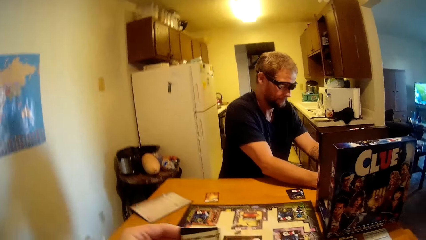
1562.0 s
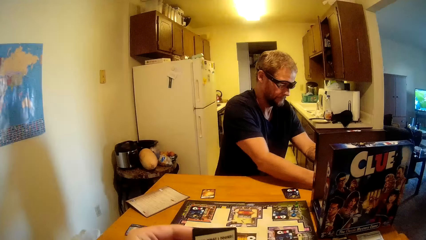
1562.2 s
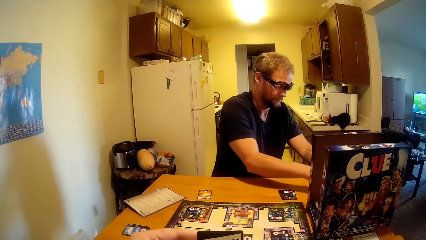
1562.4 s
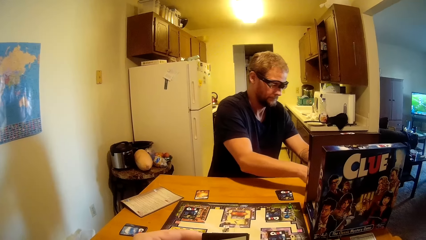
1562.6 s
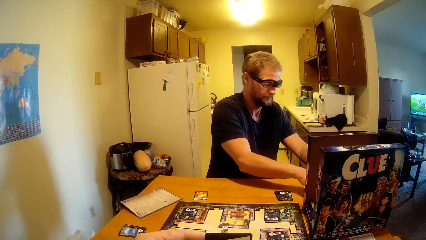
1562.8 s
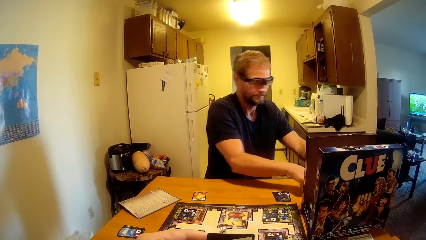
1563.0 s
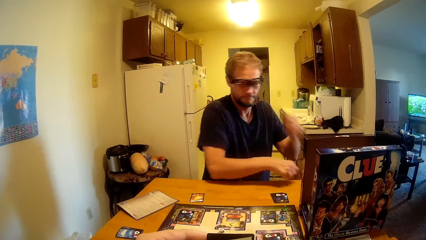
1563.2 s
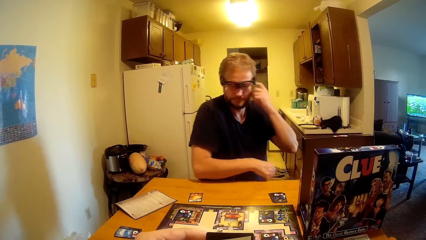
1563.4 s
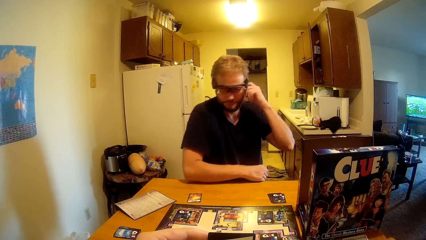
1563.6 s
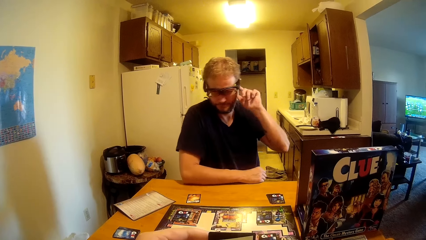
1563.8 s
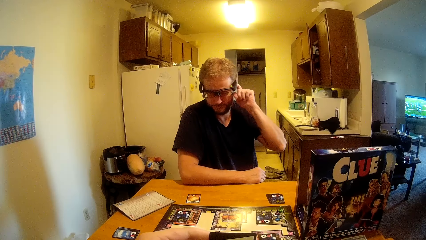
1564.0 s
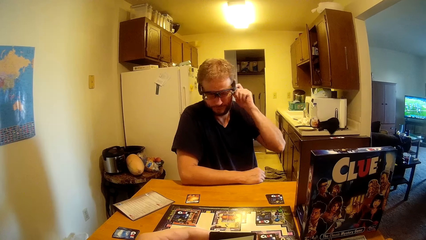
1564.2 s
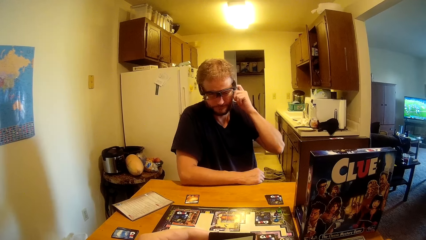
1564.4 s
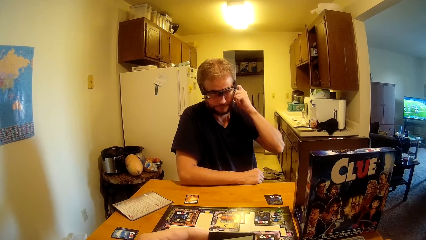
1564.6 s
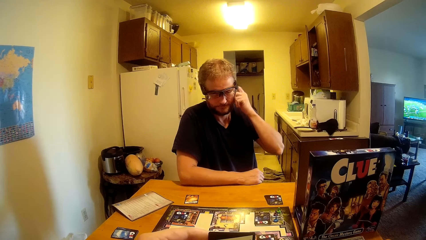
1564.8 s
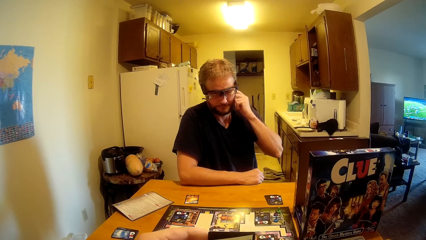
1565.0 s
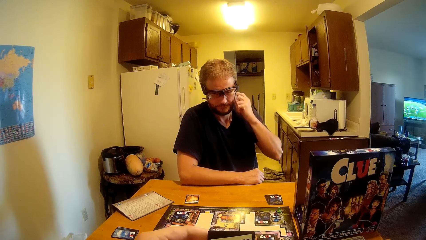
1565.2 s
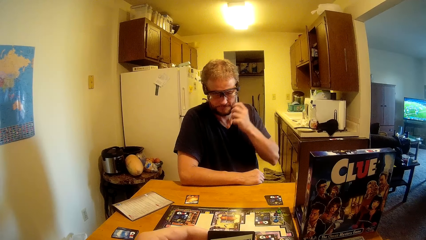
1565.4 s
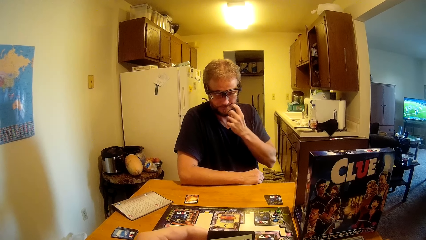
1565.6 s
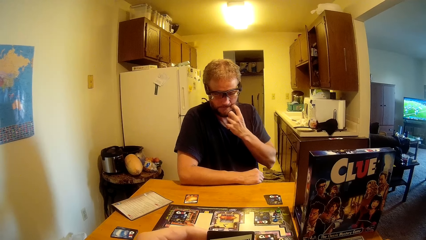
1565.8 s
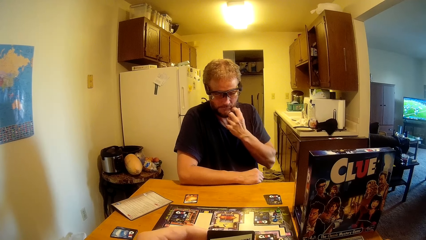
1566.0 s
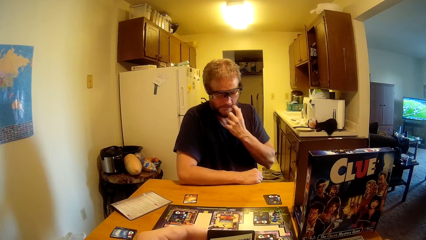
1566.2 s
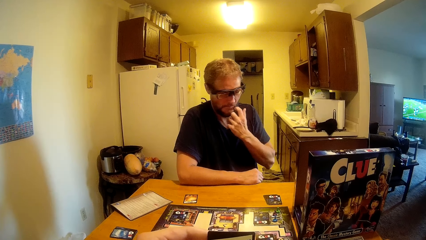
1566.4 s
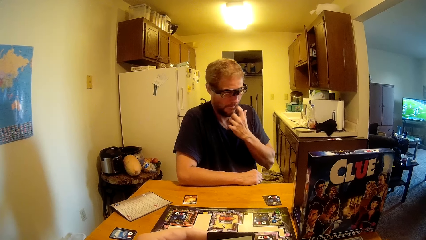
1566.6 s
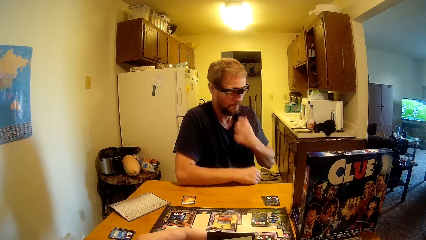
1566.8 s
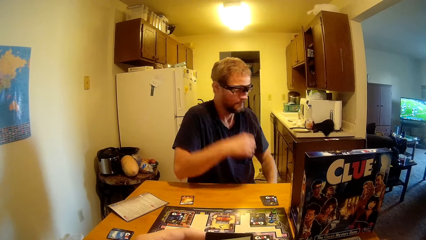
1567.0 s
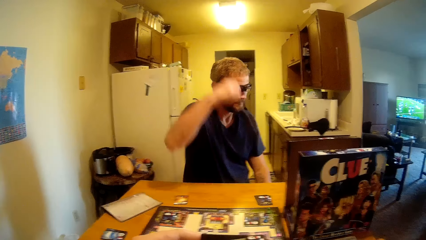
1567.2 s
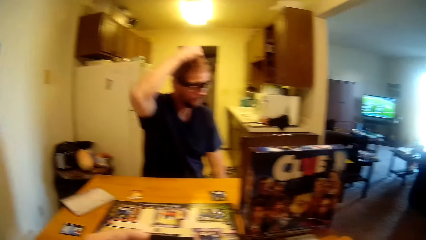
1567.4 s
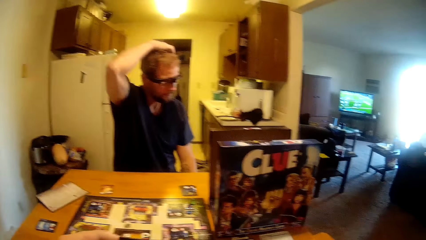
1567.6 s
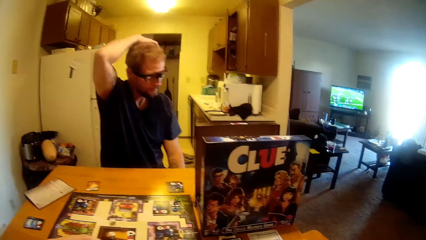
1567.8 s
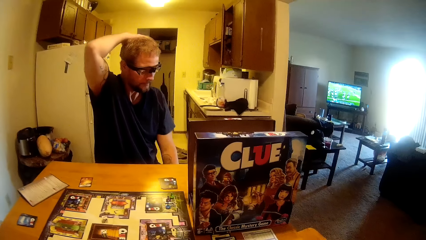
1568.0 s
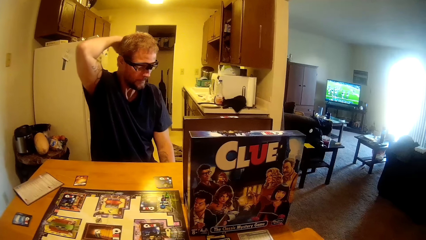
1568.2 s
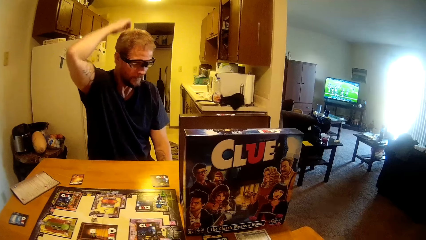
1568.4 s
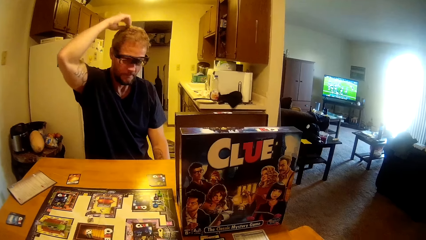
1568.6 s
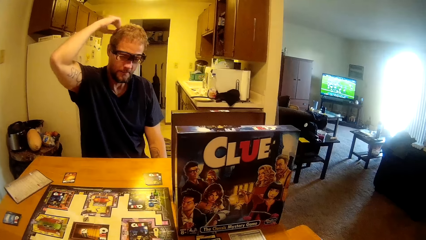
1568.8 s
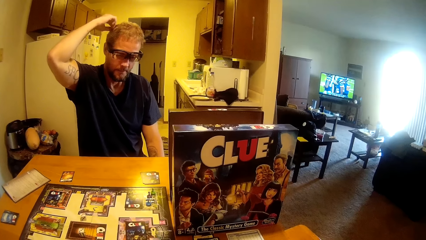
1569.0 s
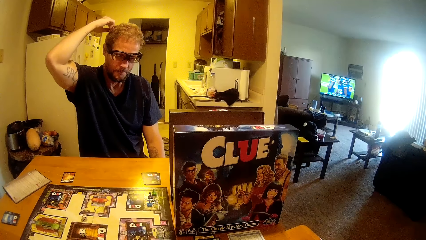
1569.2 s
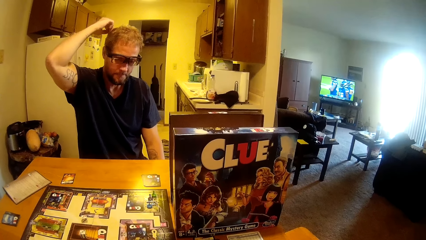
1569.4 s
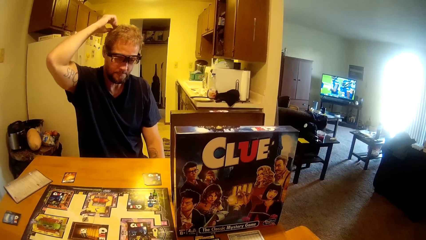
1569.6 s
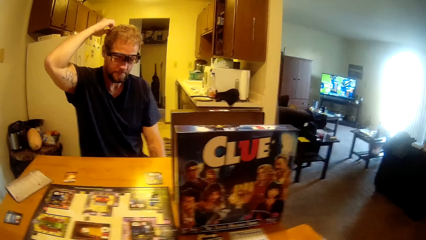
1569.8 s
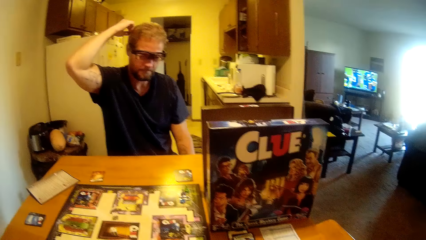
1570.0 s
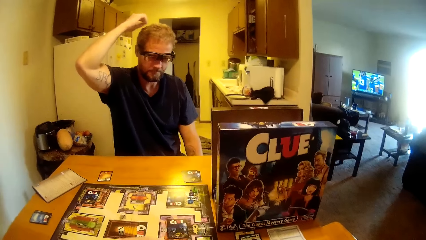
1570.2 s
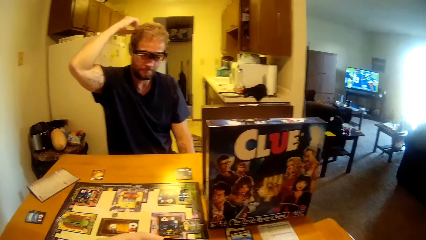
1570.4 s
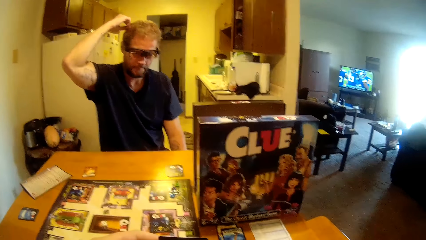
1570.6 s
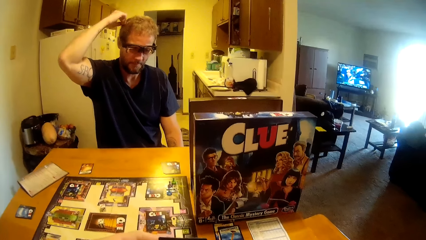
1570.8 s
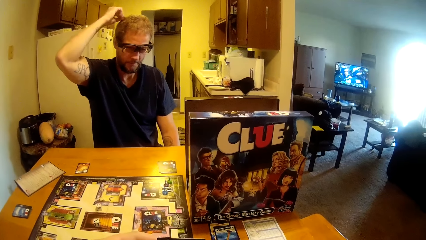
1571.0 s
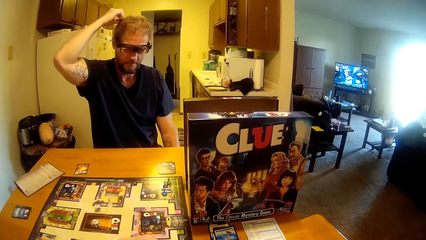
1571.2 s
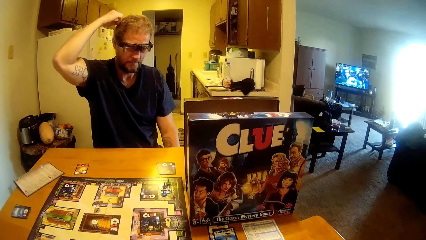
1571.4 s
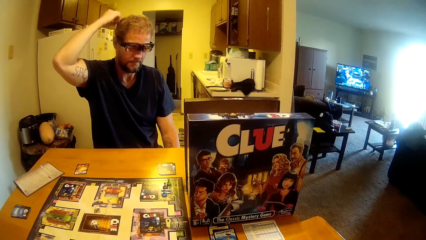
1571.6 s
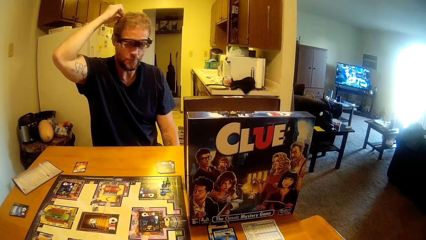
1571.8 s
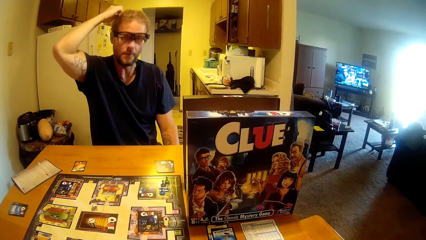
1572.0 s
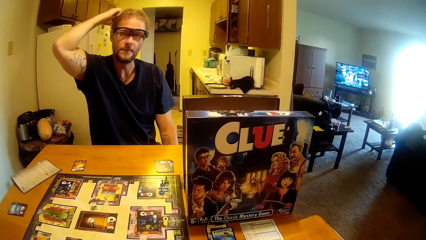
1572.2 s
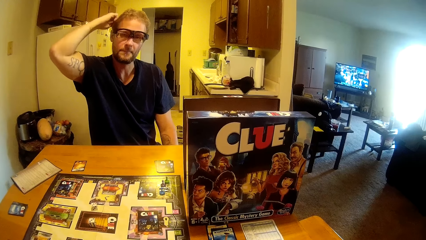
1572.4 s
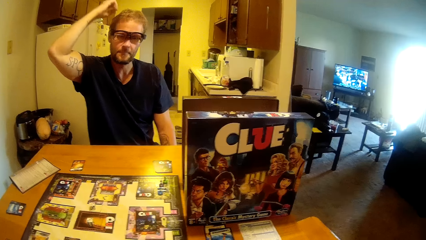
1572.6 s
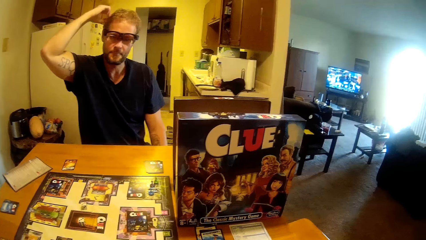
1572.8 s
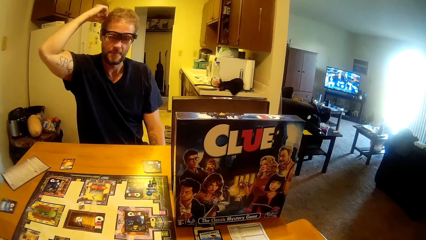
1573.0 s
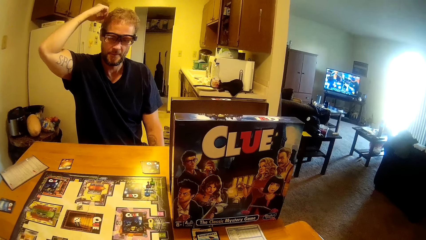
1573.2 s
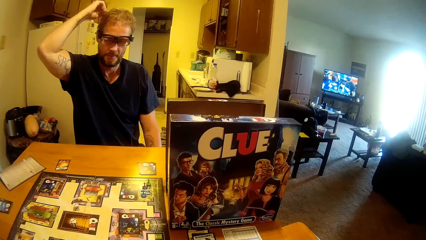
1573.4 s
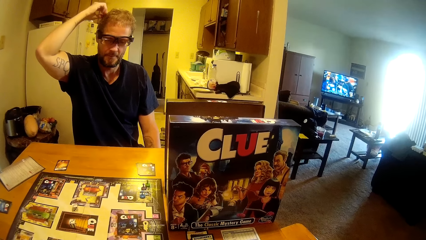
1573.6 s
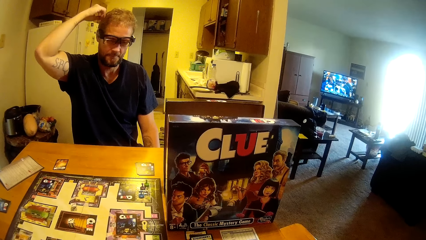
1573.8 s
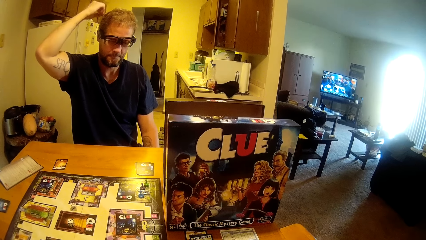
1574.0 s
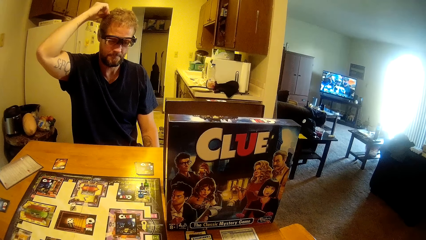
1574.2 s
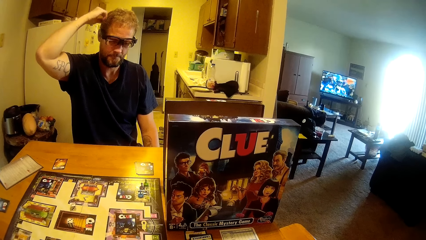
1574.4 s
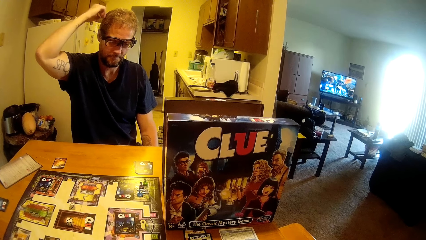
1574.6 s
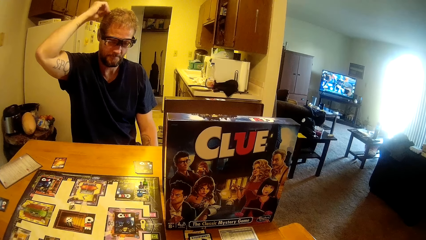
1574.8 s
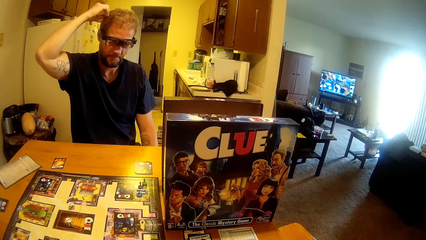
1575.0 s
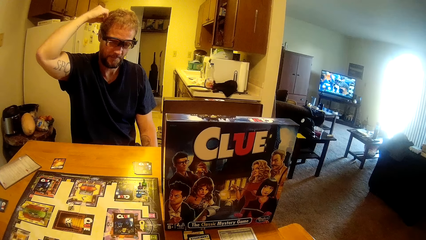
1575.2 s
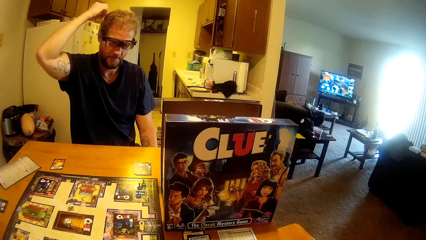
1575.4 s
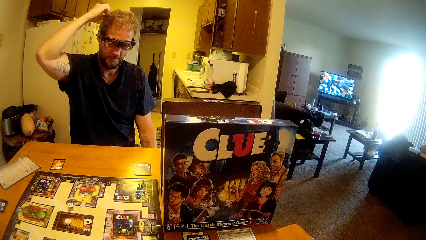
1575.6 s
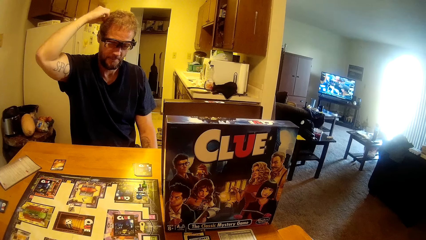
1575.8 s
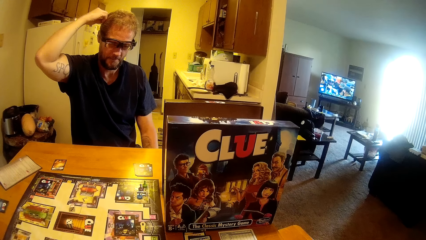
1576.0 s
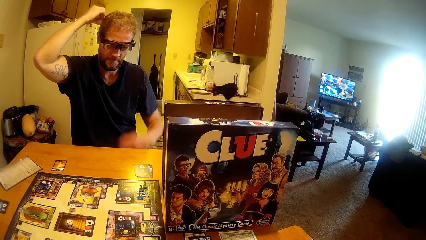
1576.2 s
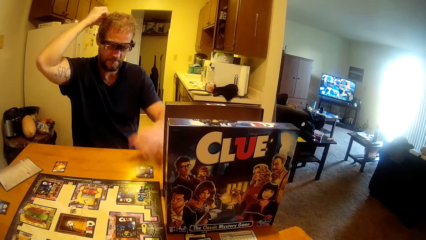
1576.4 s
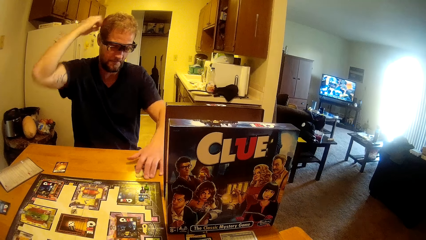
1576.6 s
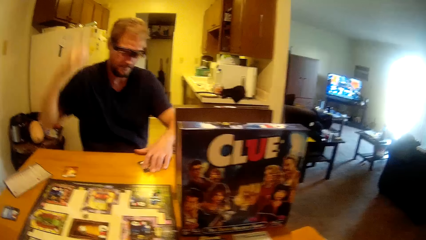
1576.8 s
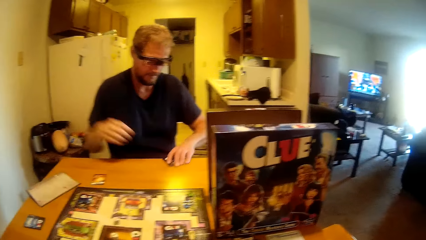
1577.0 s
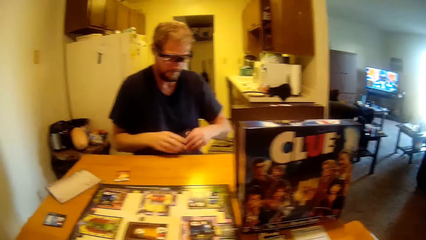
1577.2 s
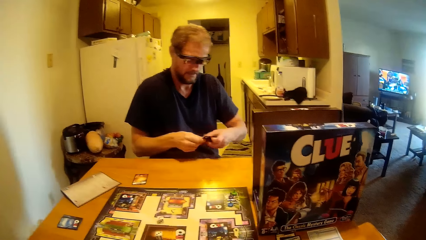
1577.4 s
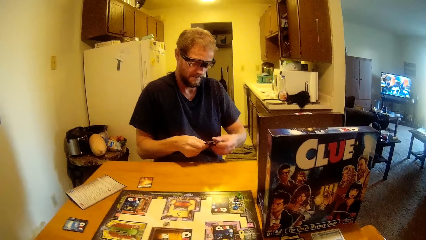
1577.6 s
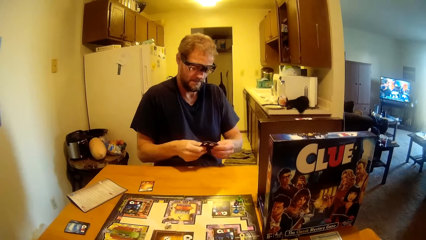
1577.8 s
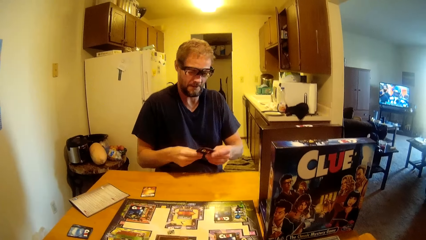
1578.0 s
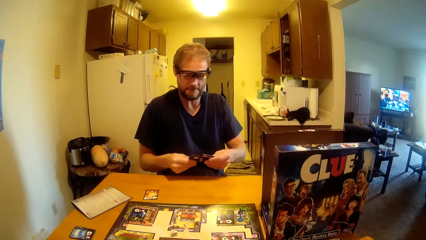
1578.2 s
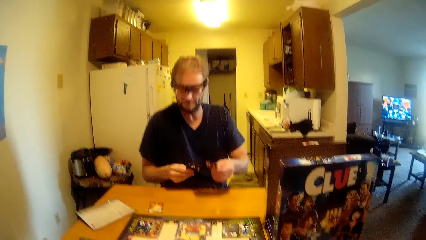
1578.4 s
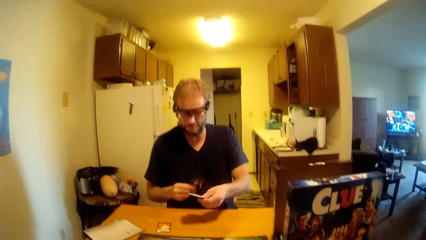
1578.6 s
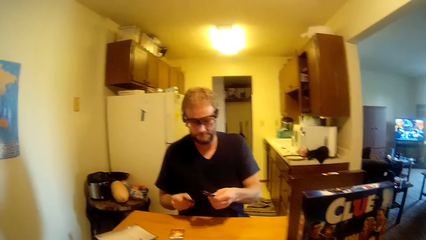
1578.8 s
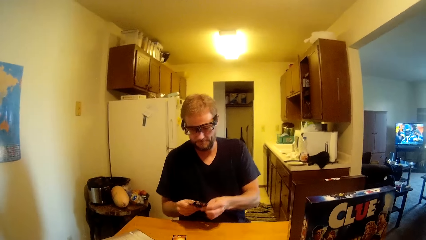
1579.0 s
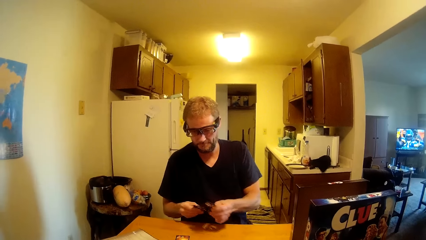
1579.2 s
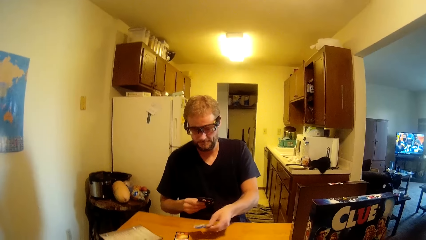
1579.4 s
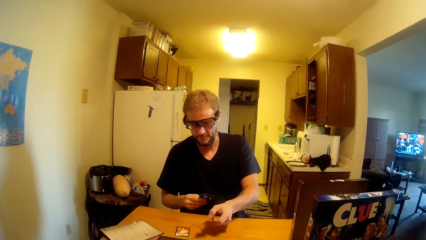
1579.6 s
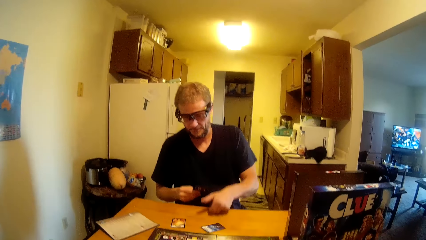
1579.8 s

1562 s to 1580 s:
A man touches his face. The man scratches his head. The camera wearer talks to the man. The man takes up a card from the table.
